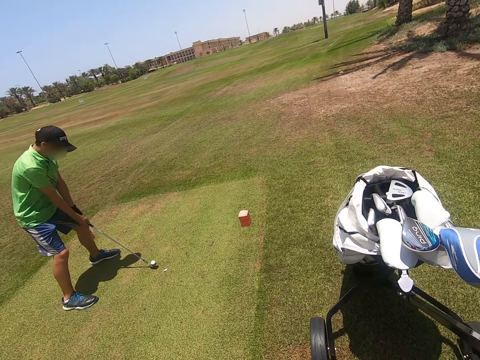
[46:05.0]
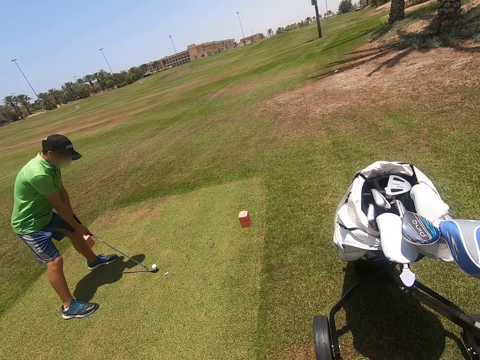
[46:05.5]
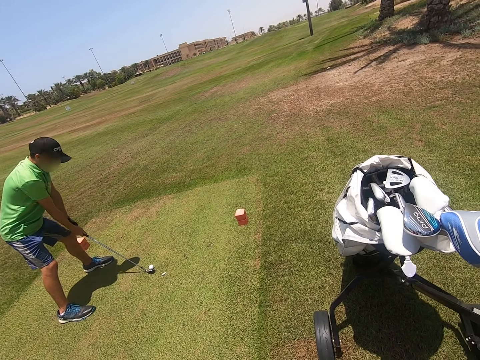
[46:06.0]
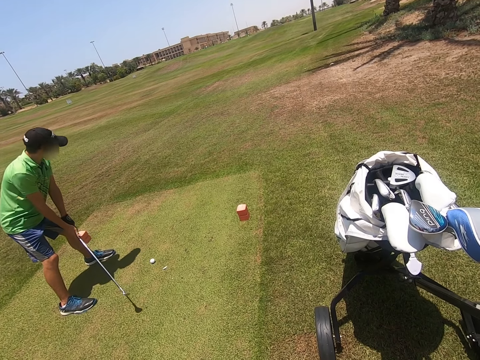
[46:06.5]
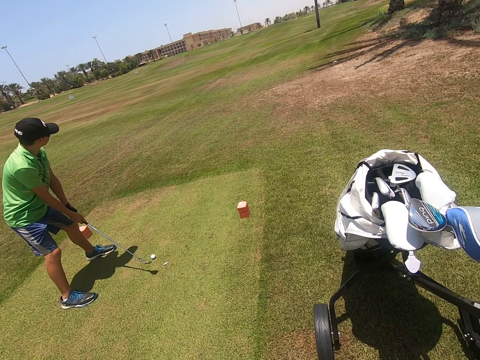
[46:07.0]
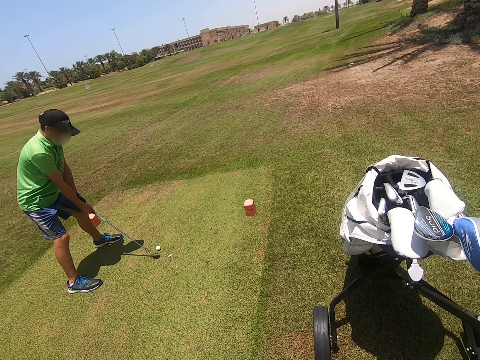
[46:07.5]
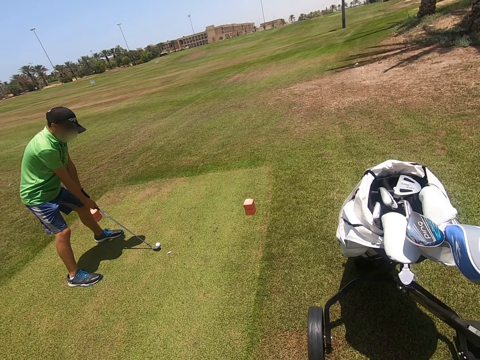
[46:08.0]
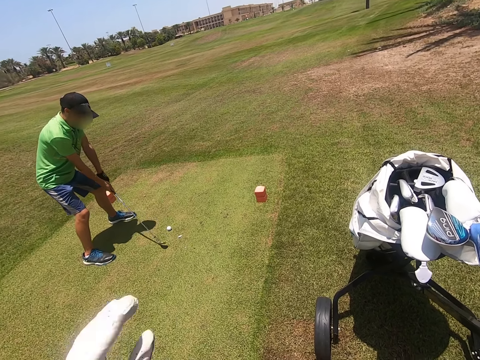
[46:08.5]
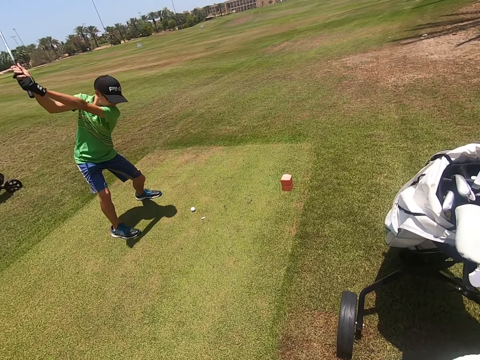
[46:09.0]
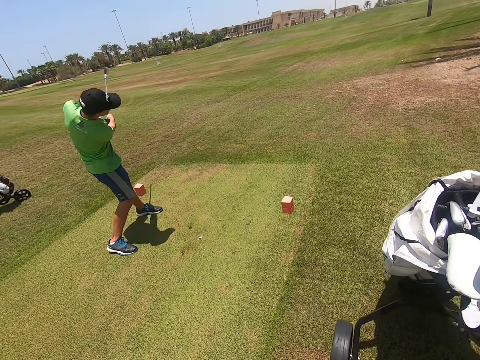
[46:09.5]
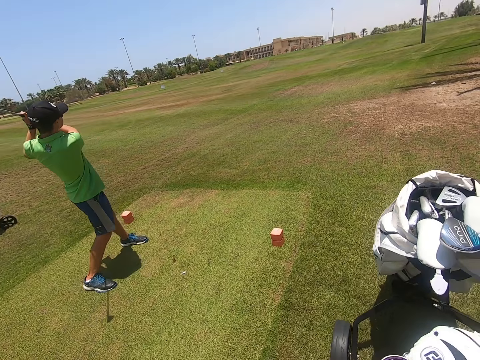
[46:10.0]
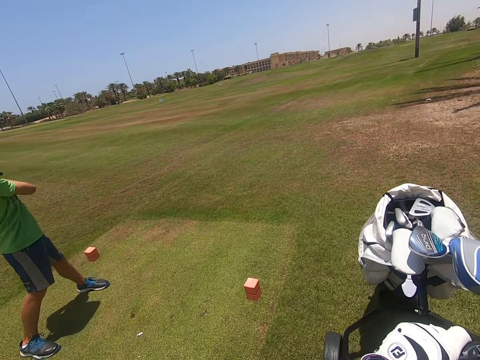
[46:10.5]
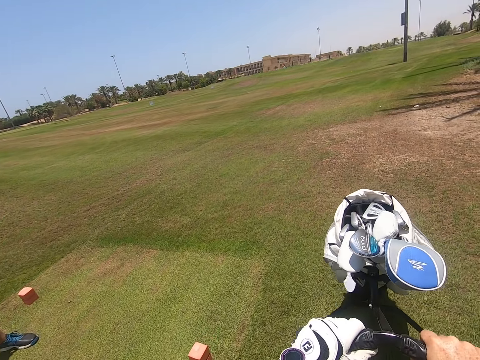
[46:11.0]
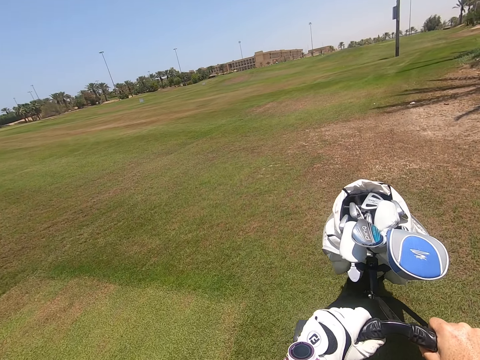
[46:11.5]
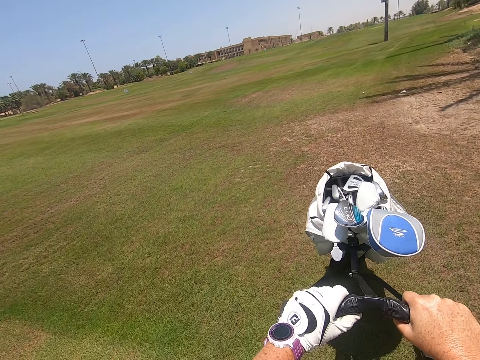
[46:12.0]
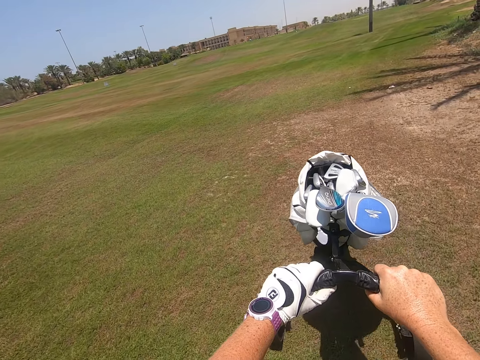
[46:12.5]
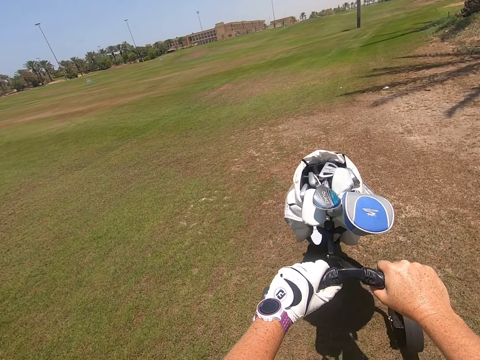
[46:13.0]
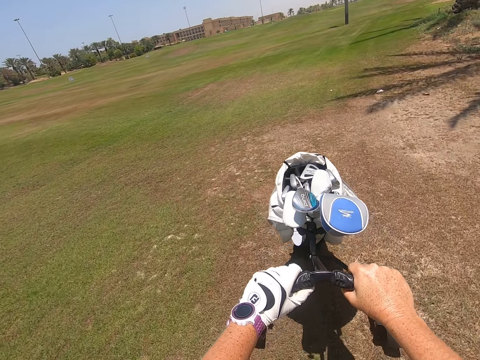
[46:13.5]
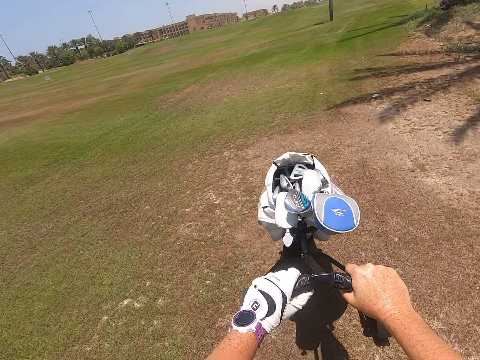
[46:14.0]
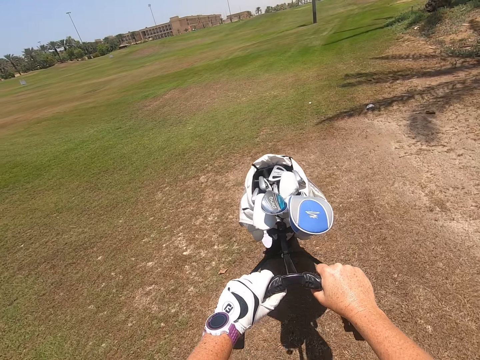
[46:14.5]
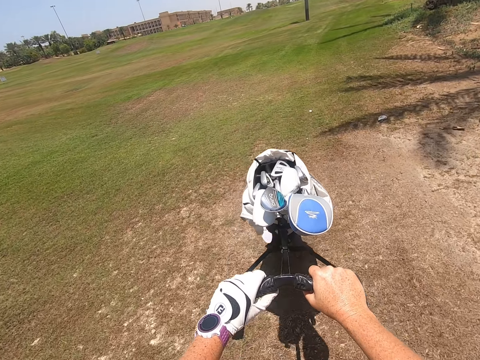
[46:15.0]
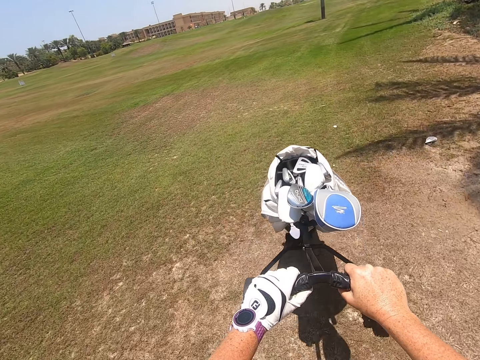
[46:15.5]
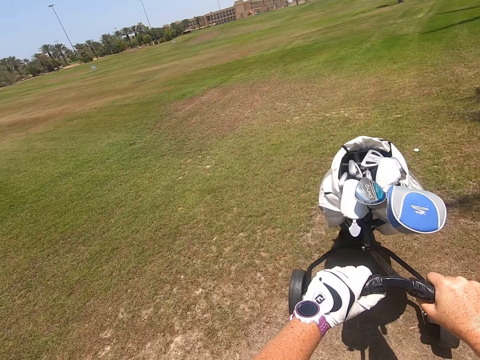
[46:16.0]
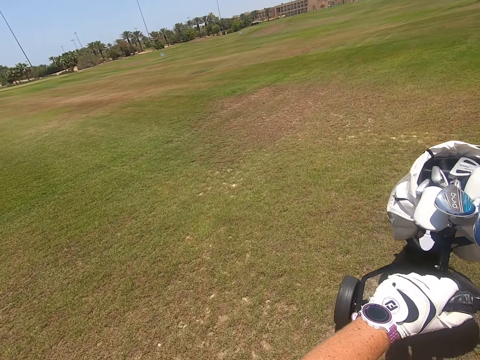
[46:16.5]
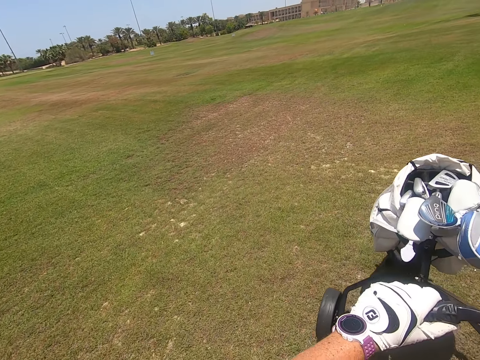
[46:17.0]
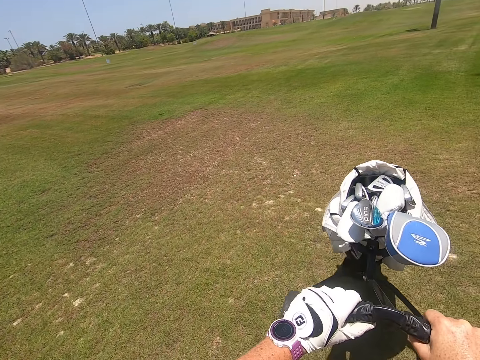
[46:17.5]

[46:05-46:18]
A man kicks the golf ball with the golf stick. The camera wearer moves the golf cart bag around the golf course.

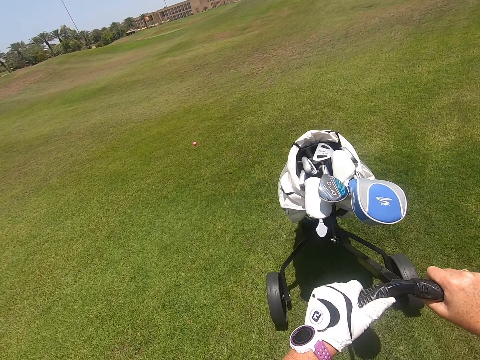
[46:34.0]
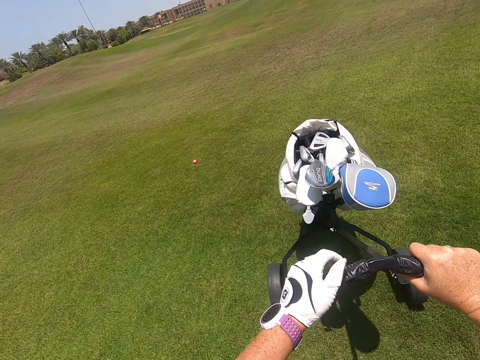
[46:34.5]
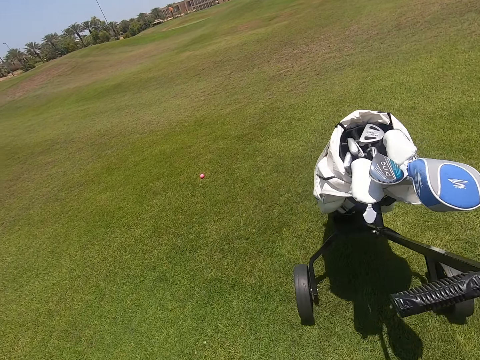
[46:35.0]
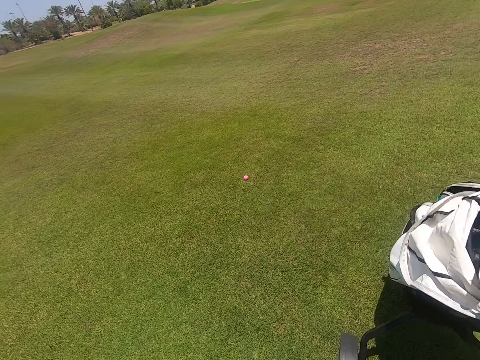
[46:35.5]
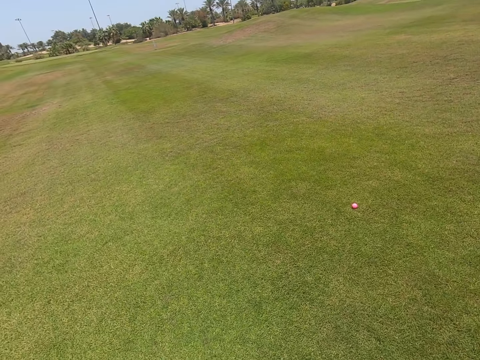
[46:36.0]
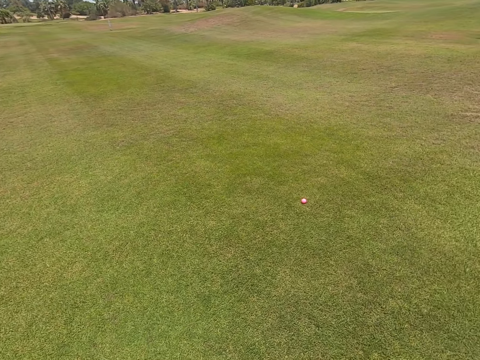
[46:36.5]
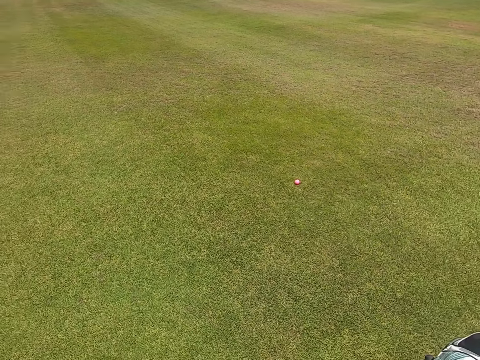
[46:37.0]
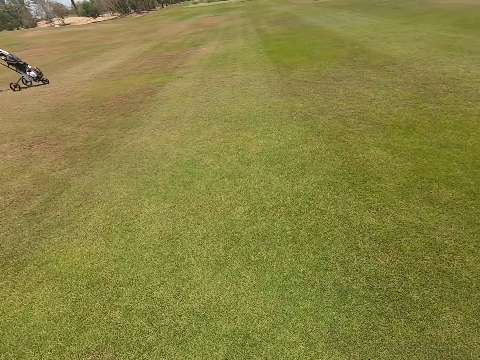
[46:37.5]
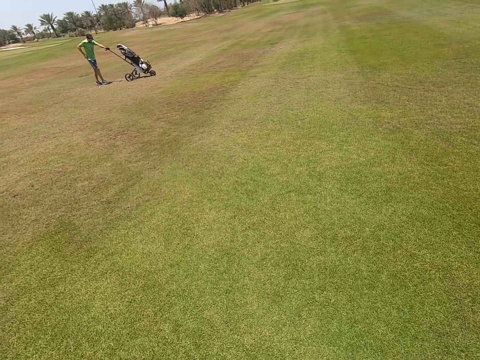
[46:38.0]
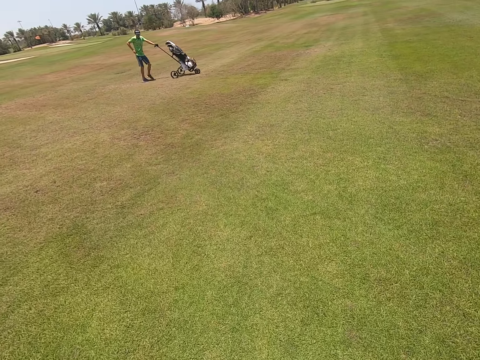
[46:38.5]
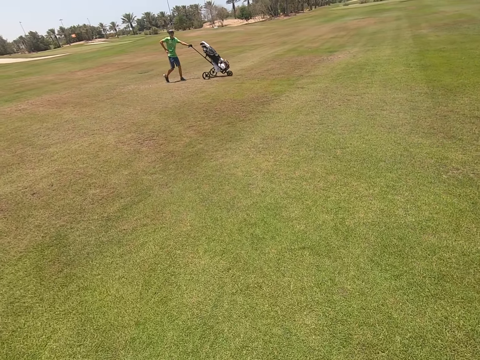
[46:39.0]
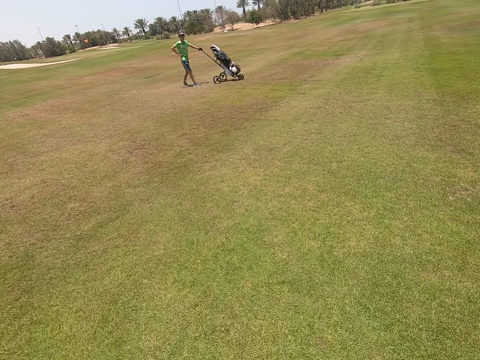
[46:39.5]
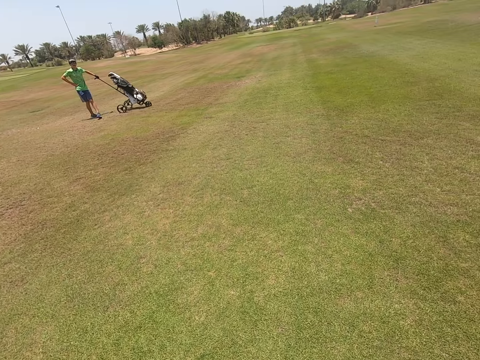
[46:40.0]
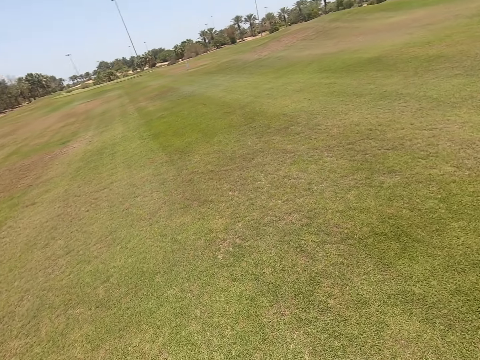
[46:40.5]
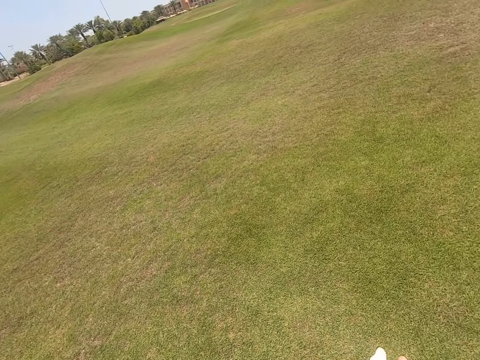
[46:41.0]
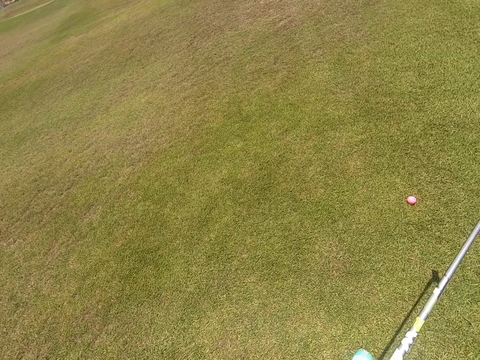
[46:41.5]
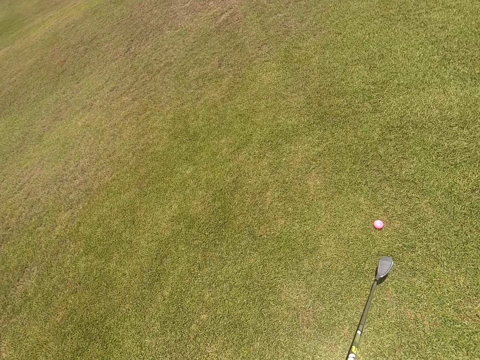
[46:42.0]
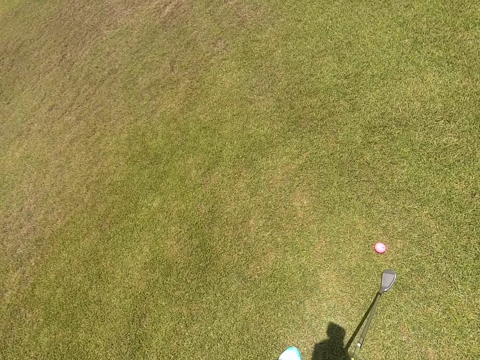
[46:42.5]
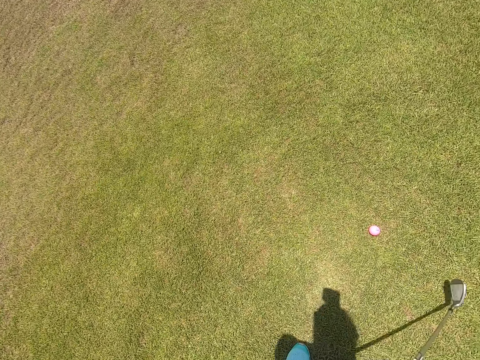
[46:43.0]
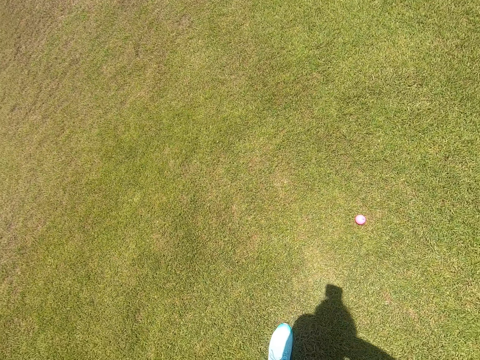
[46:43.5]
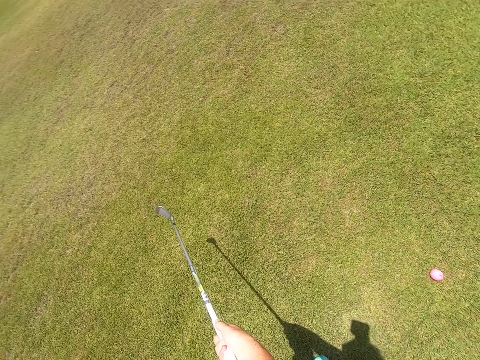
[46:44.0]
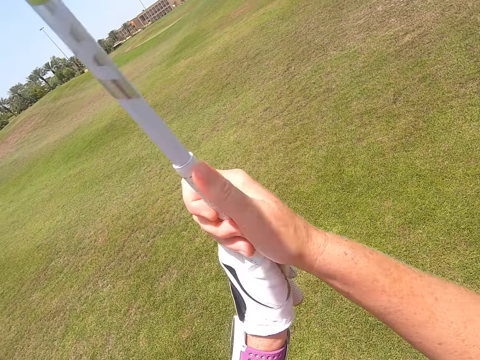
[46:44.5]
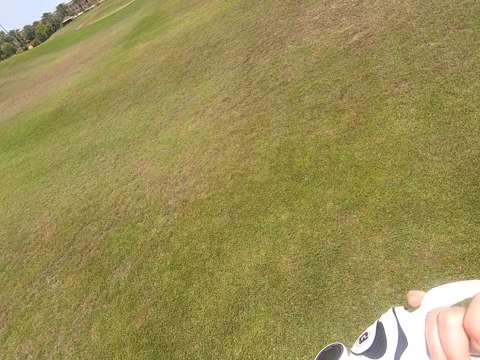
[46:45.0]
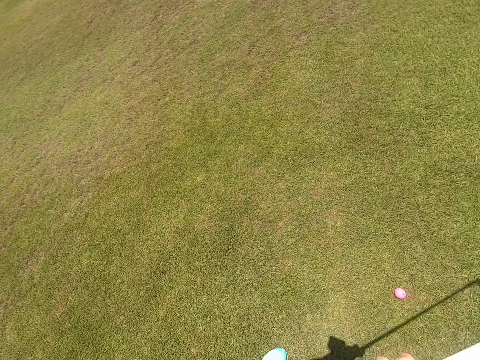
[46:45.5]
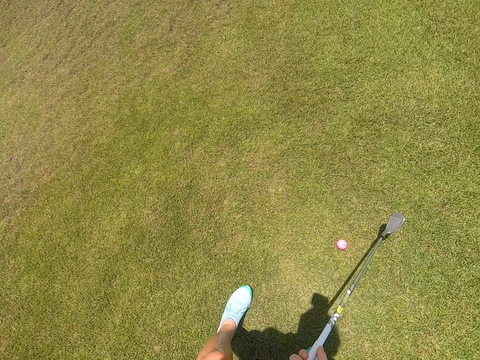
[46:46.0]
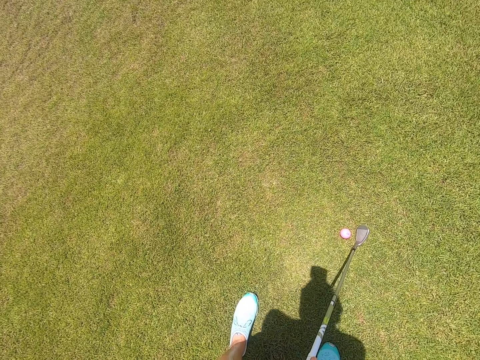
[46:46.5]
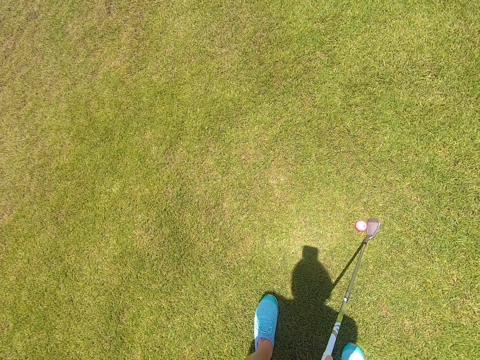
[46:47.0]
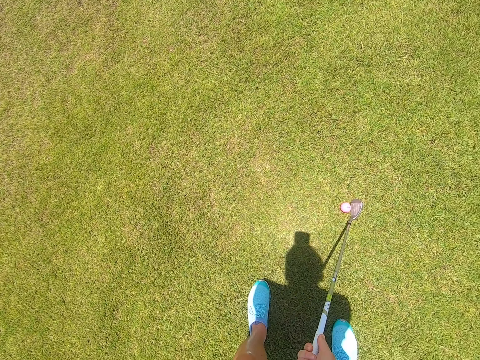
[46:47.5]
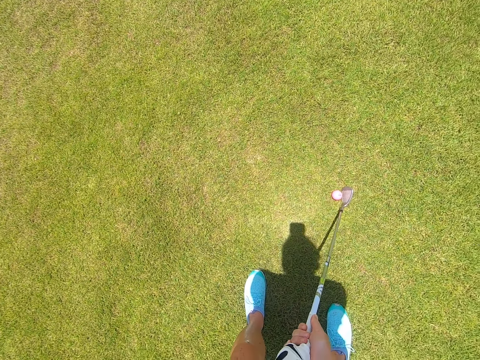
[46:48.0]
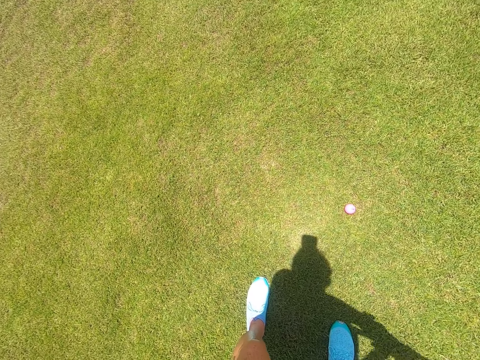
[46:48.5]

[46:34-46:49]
The camera wearer stops the golf cart bag and walks around the golf course. A person moves a trolley in the field. The camera wearer moves the golf stick. They play golf with a hockey stick.
